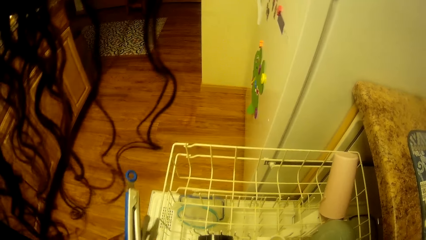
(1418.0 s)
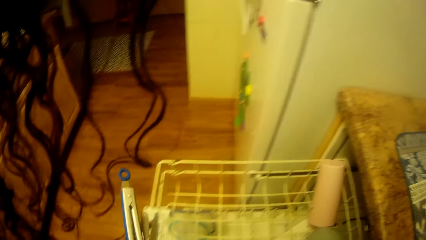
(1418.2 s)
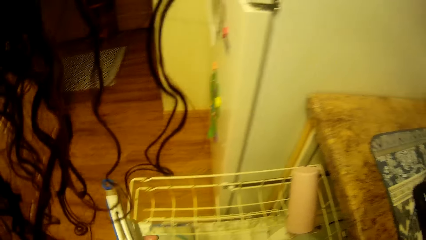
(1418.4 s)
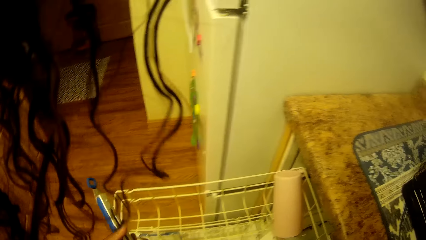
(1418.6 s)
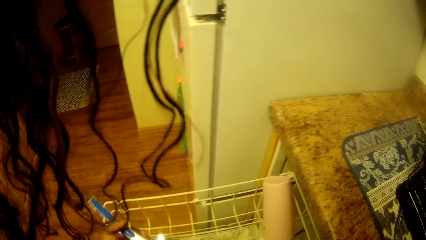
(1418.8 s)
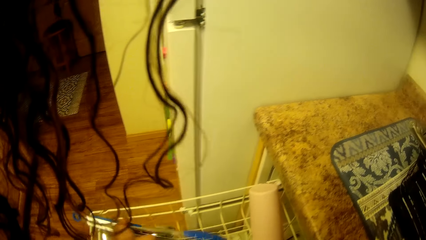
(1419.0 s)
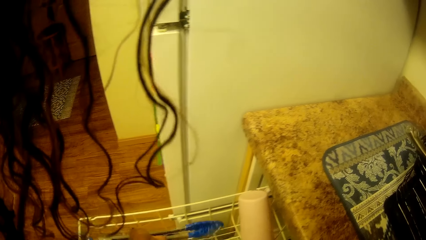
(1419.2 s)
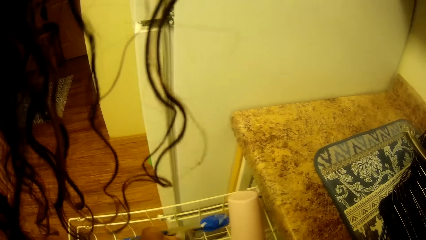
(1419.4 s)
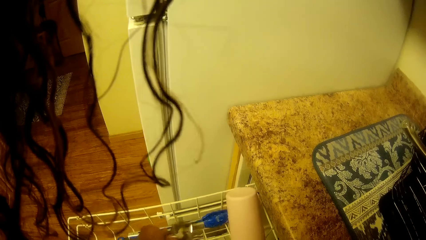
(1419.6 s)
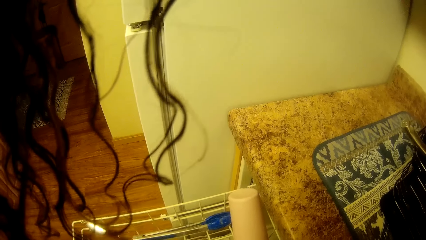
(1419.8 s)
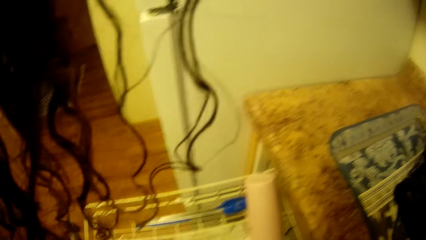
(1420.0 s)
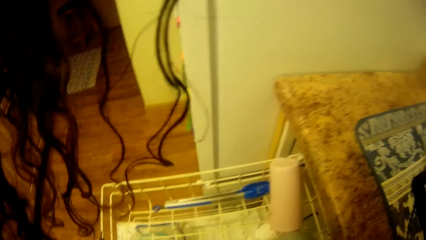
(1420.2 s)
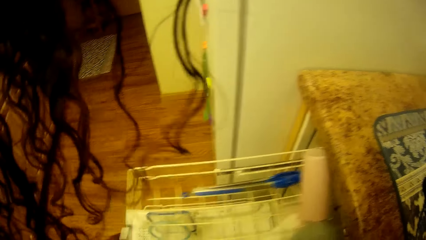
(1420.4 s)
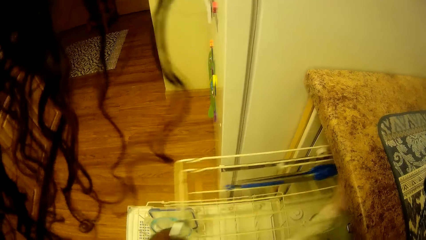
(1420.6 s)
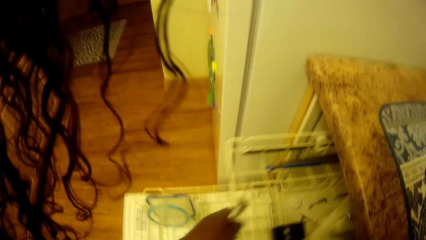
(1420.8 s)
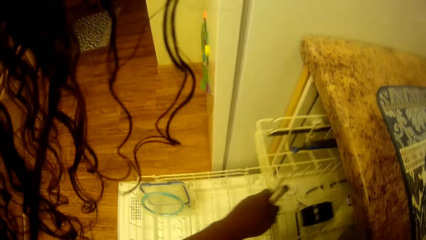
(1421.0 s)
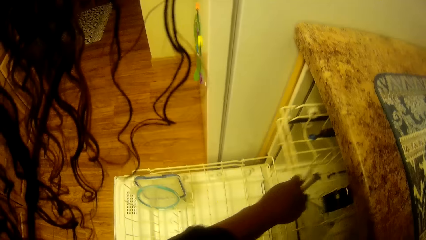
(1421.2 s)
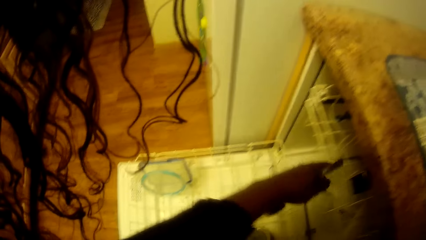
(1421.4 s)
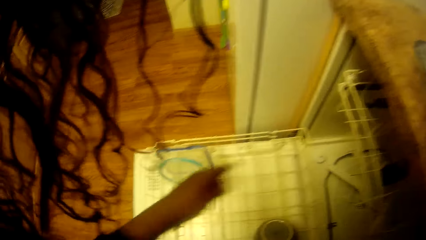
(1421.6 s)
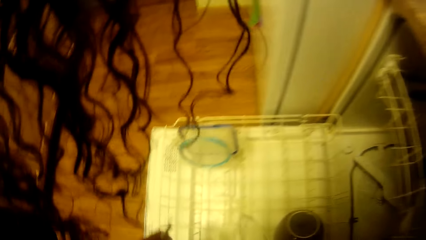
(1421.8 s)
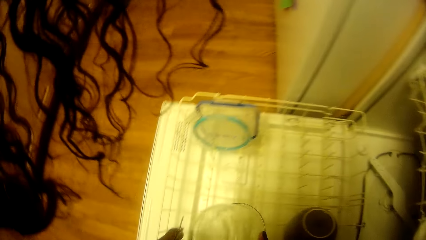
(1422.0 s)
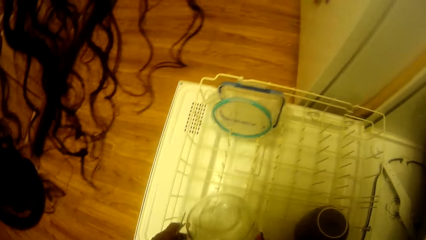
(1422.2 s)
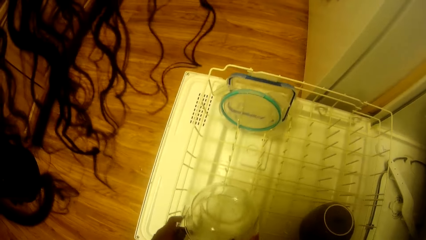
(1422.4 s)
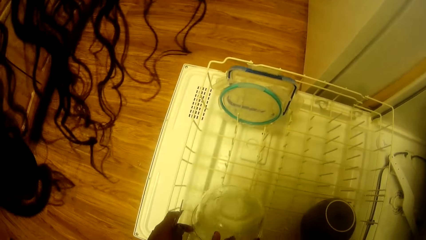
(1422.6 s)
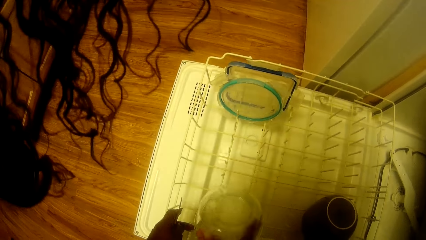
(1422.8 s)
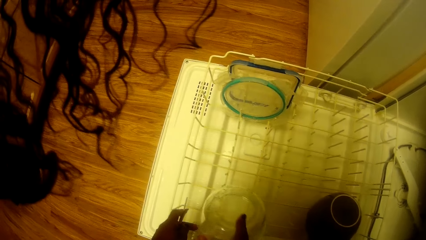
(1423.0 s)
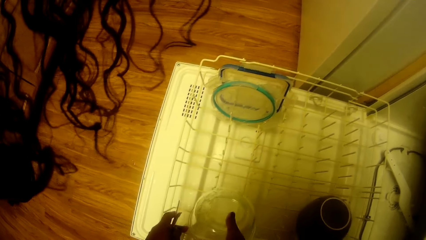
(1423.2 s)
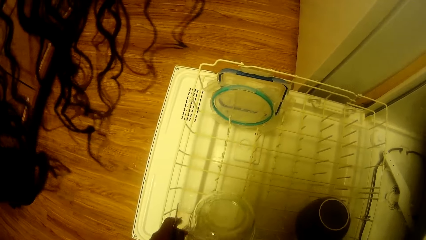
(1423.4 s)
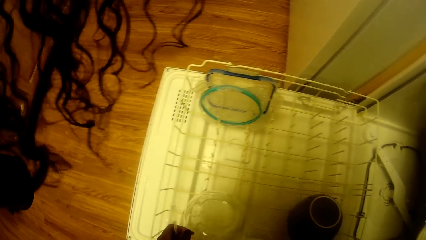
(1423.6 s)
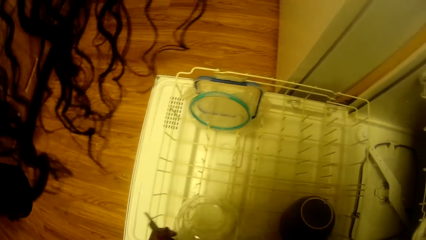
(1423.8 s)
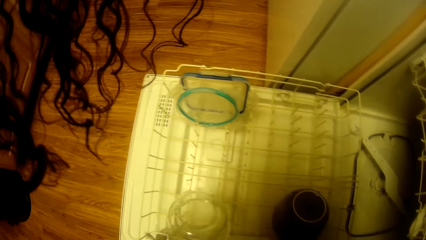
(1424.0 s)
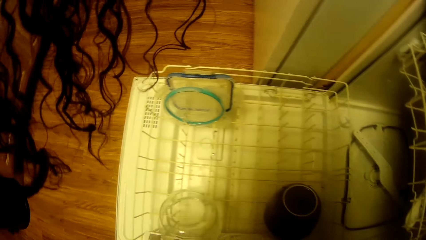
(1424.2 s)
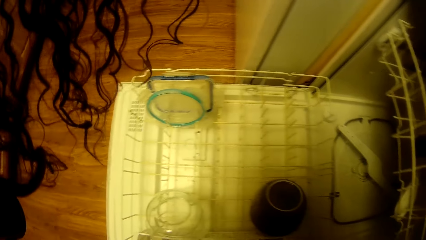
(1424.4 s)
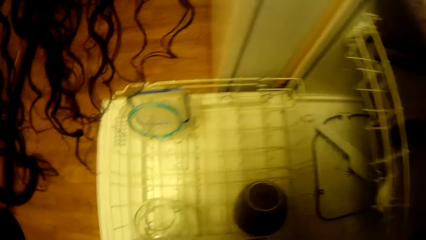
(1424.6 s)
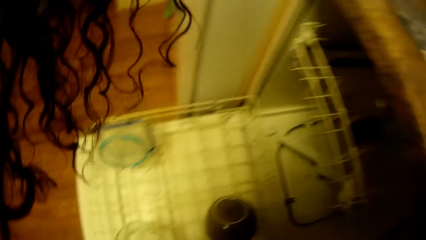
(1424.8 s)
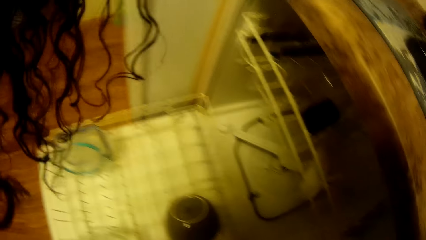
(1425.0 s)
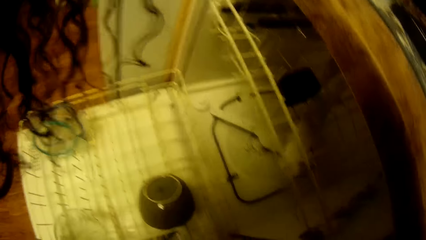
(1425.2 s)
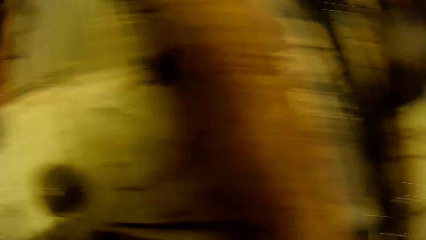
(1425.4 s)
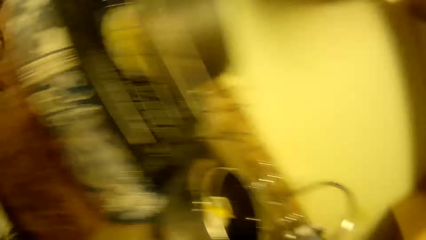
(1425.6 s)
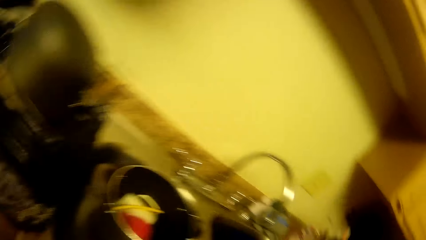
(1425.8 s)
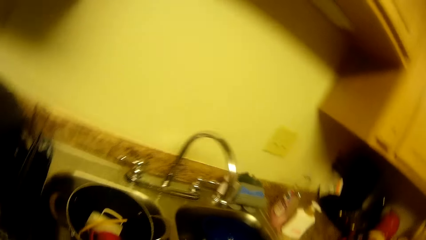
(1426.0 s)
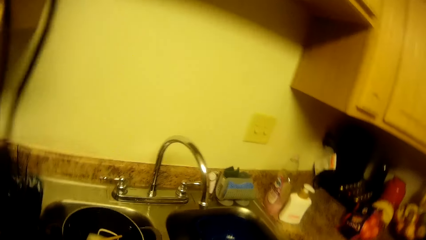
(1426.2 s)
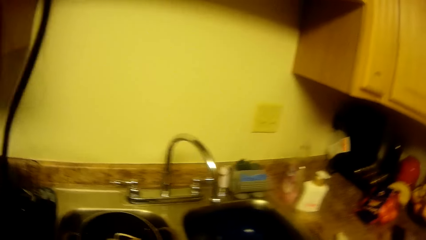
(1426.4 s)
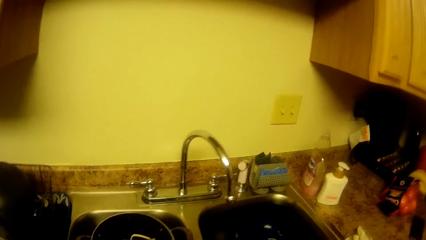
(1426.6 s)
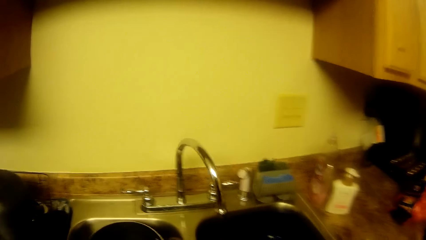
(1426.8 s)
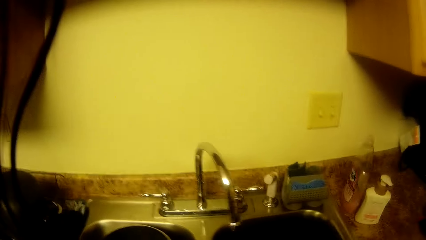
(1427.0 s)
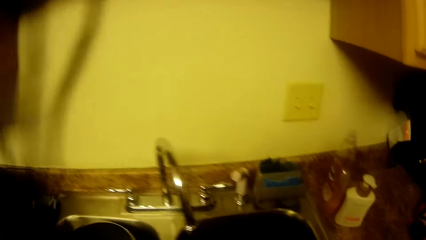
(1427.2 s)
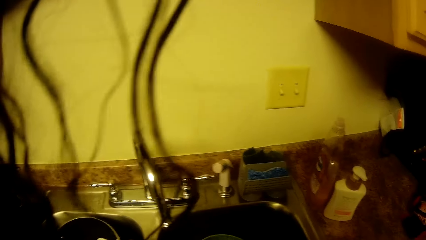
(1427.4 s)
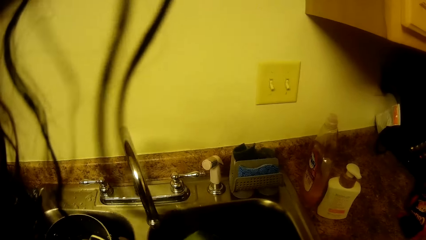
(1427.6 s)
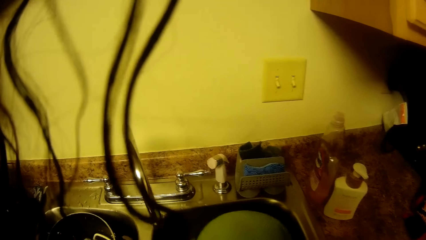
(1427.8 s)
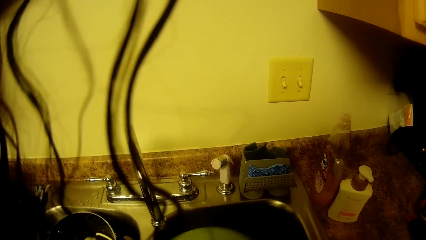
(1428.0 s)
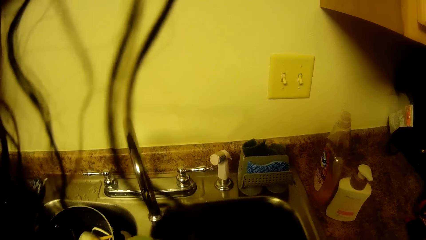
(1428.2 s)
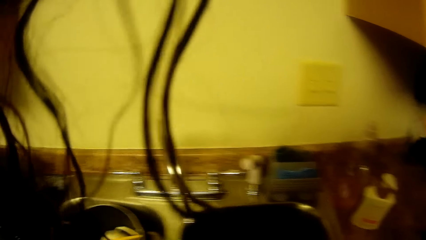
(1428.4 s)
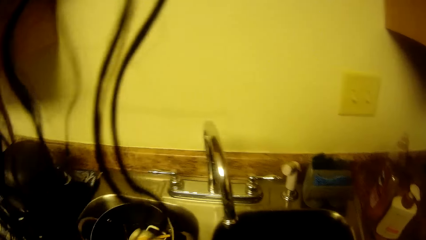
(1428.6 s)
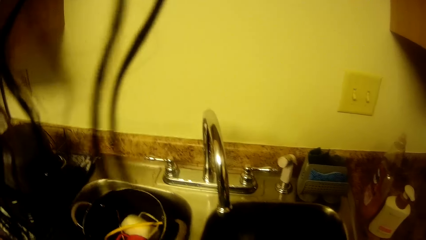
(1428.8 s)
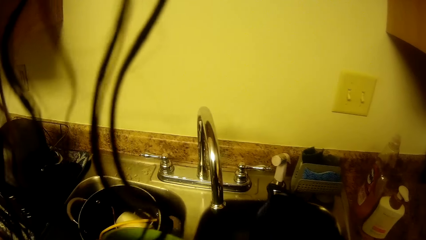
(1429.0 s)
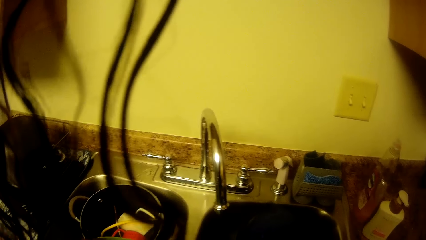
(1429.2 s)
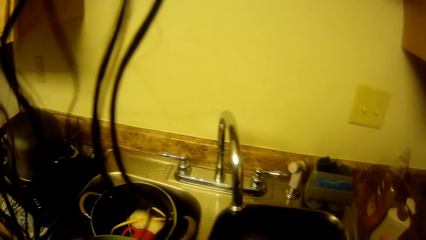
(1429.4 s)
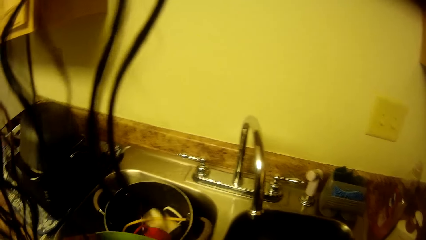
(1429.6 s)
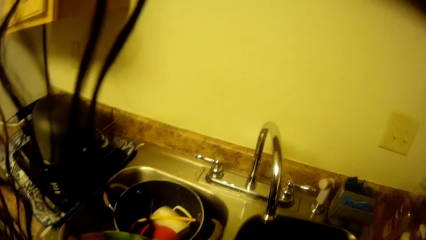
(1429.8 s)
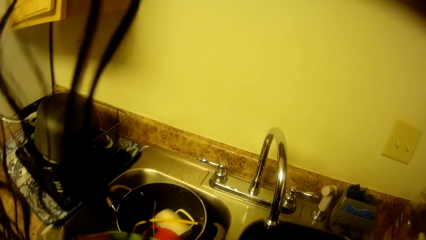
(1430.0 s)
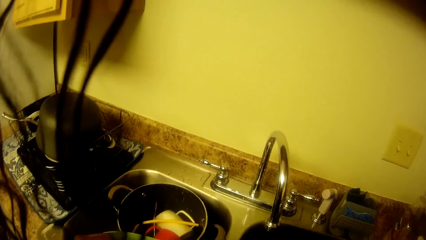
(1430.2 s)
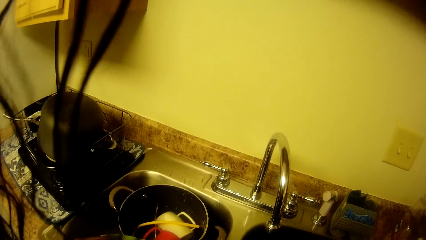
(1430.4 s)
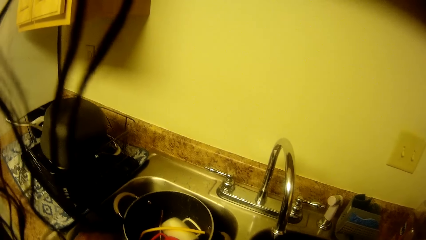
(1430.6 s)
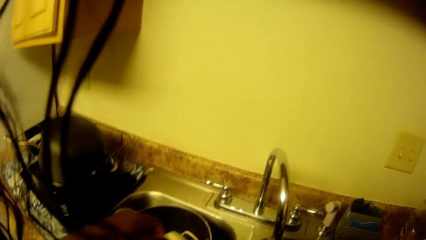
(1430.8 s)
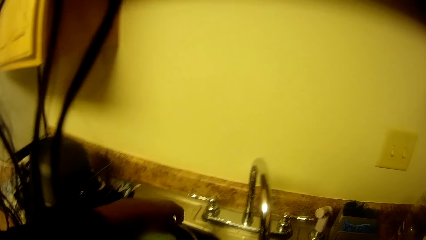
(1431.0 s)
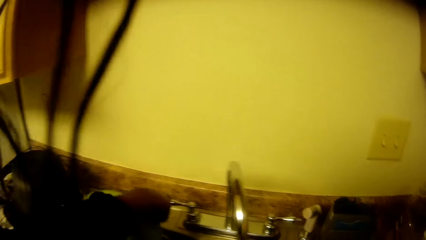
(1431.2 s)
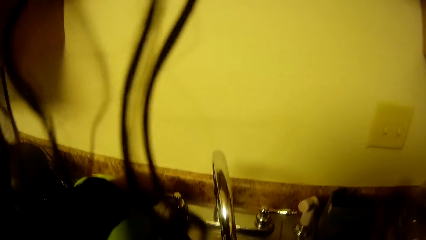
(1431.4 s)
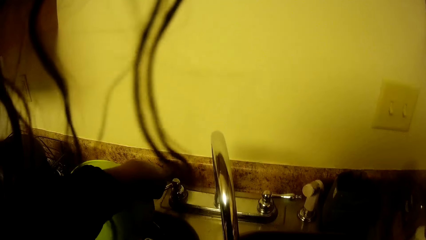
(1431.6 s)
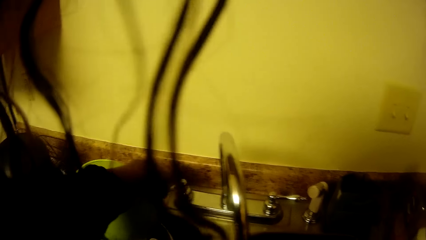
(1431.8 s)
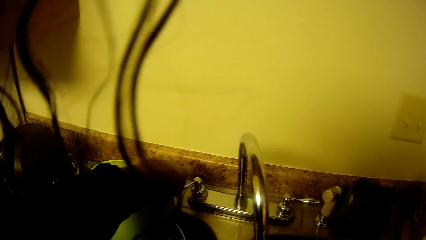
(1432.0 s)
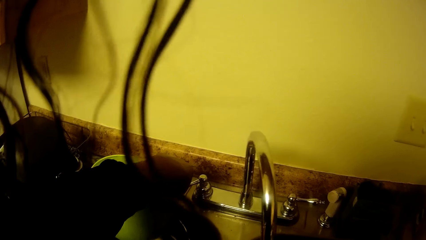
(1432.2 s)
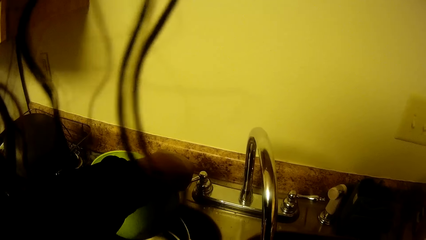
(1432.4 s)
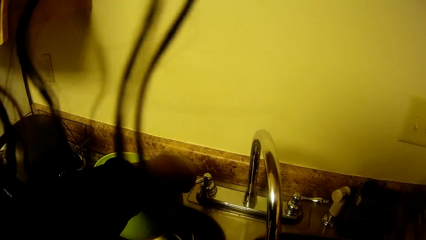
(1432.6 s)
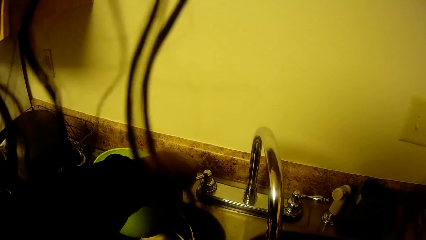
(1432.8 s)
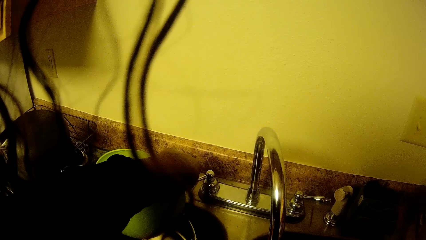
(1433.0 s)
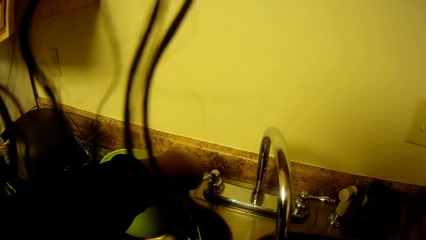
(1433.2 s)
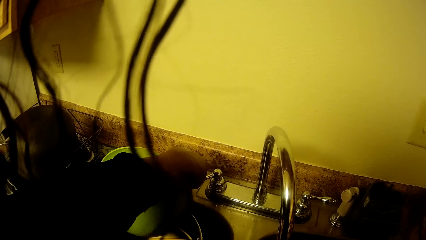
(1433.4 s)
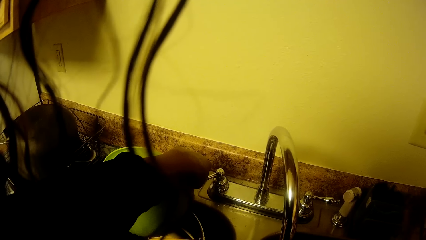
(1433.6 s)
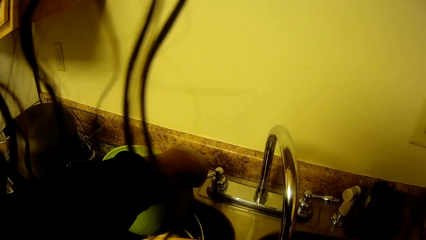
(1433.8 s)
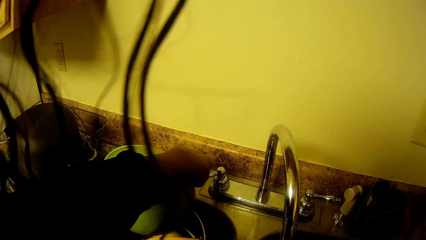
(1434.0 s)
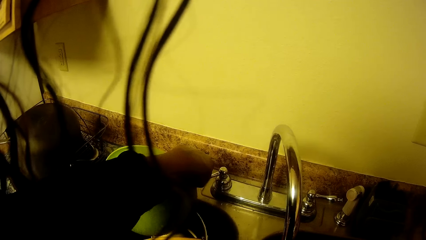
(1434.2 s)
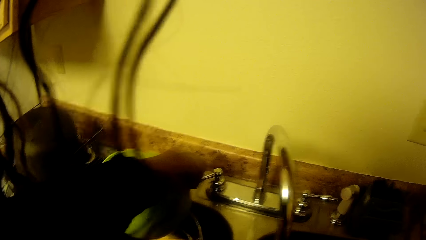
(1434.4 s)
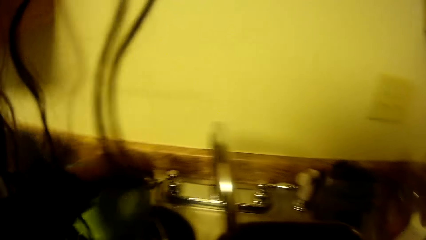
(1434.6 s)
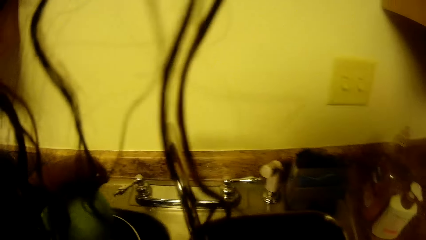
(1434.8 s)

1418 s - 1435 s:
The camera wearer puts a barbeque tong in the dish washer tray. She pushes the dish washer tray inside the dish washer with her left hand. She puts the bowl and cutleries in the dish washer. She washes the utensils in the sink. She picks a bowl and a sieve in the sink with her right hand. She turns on the sink tap with her left hand.
